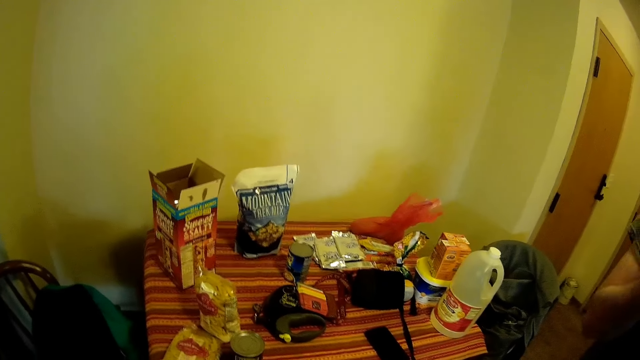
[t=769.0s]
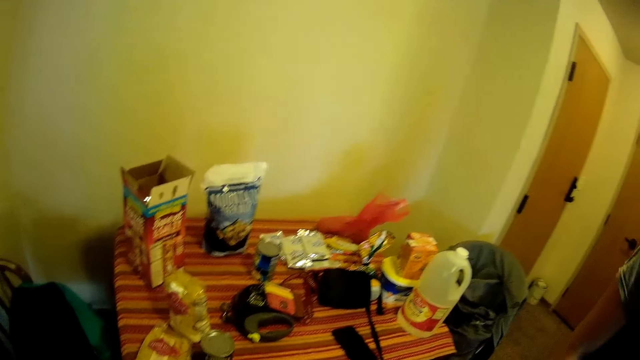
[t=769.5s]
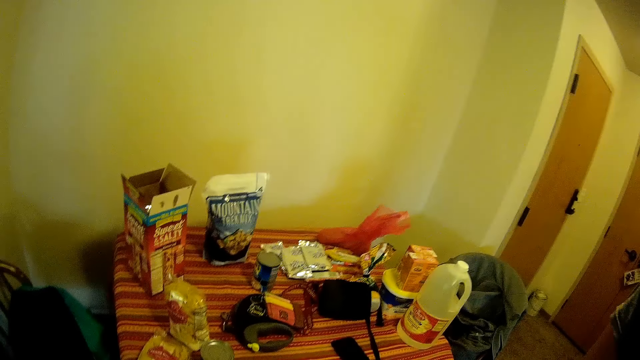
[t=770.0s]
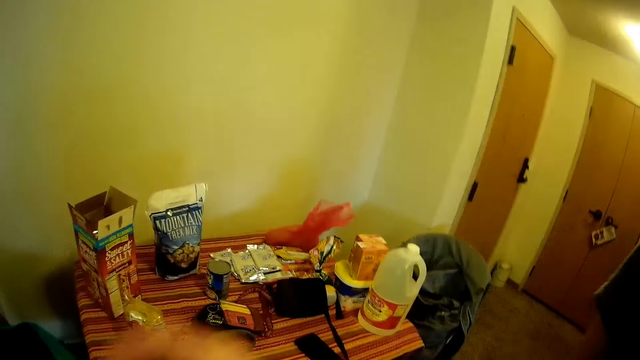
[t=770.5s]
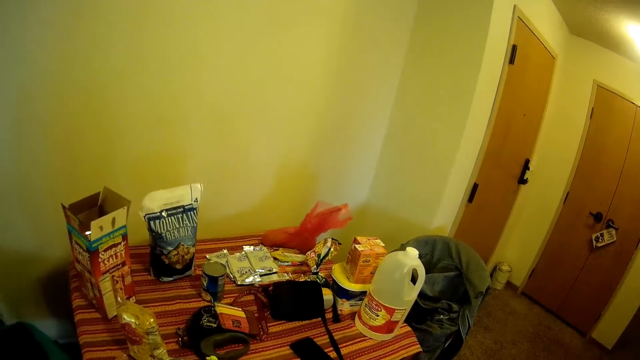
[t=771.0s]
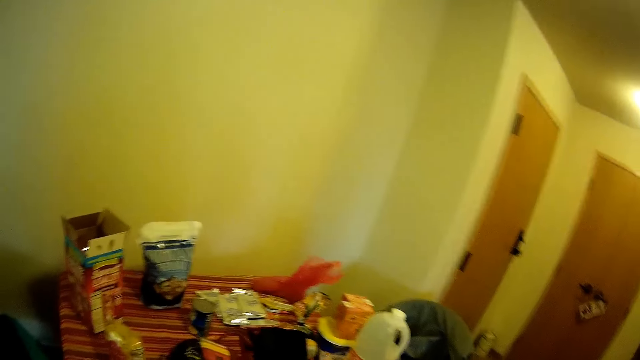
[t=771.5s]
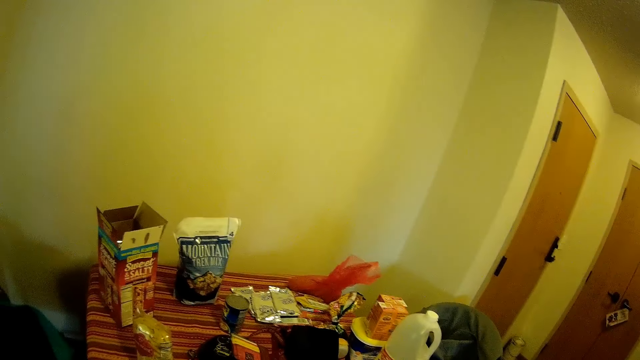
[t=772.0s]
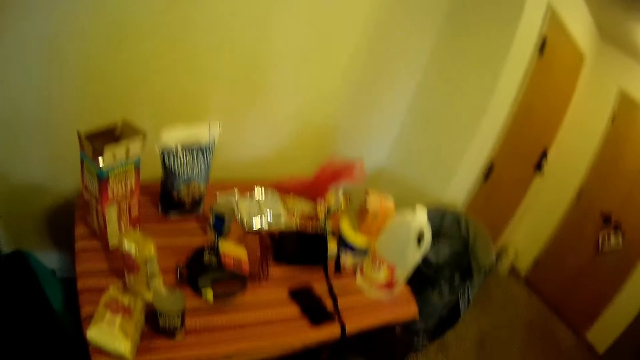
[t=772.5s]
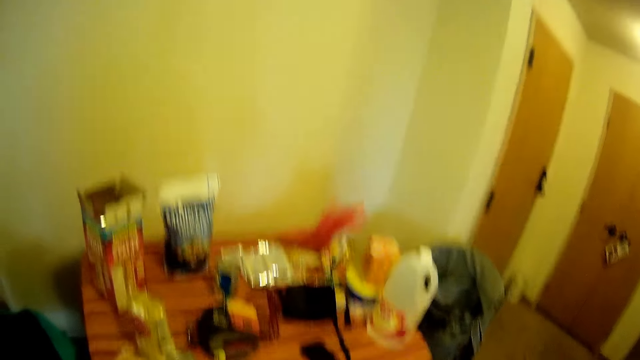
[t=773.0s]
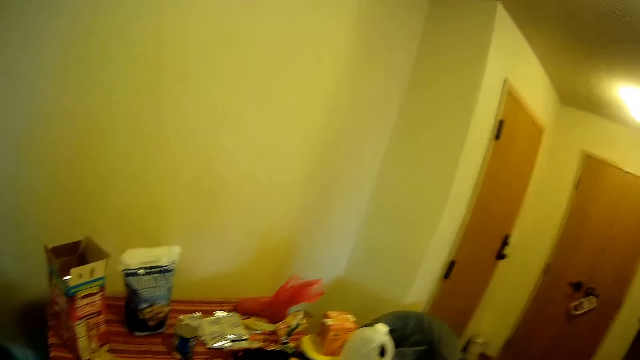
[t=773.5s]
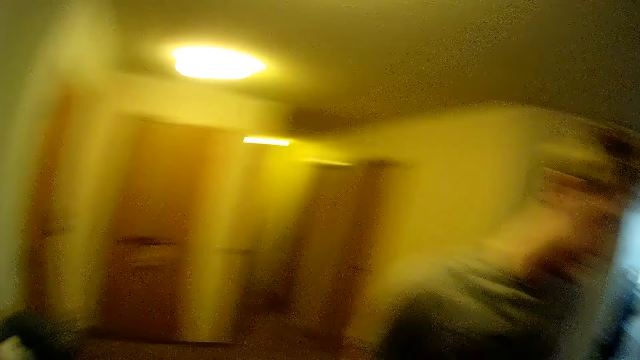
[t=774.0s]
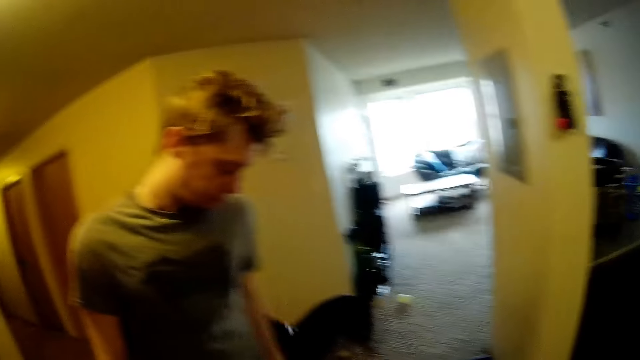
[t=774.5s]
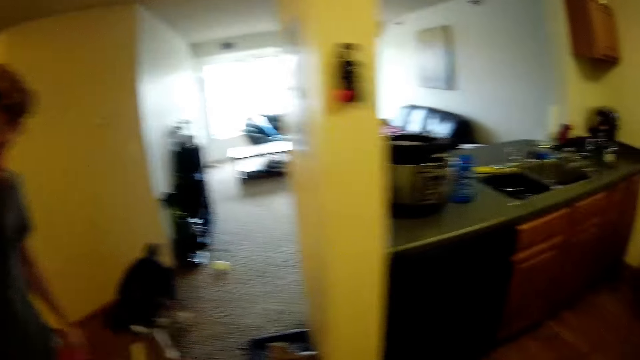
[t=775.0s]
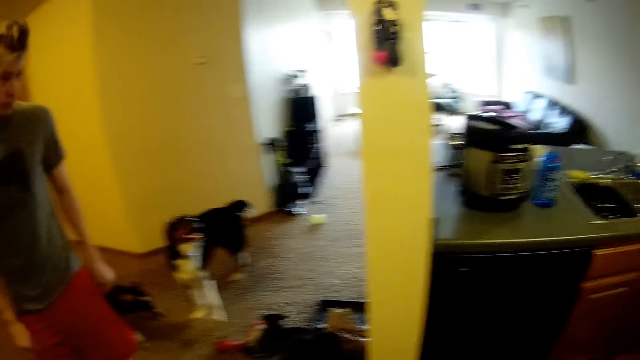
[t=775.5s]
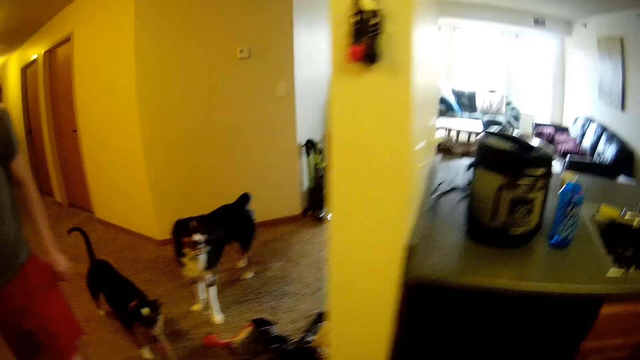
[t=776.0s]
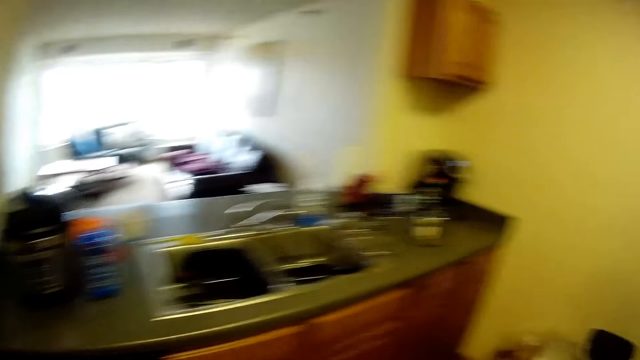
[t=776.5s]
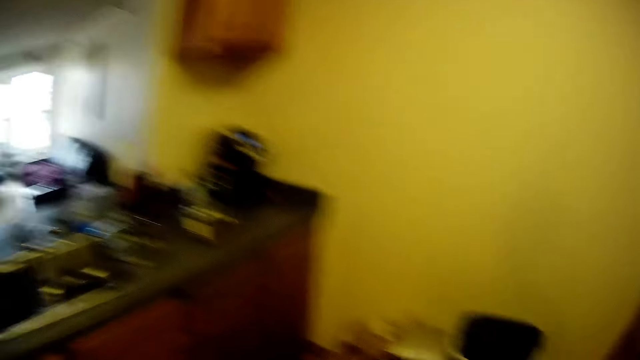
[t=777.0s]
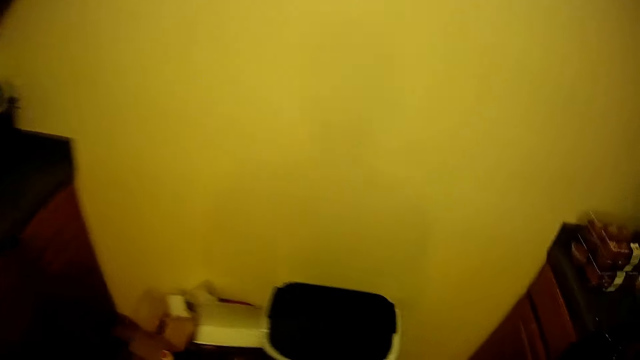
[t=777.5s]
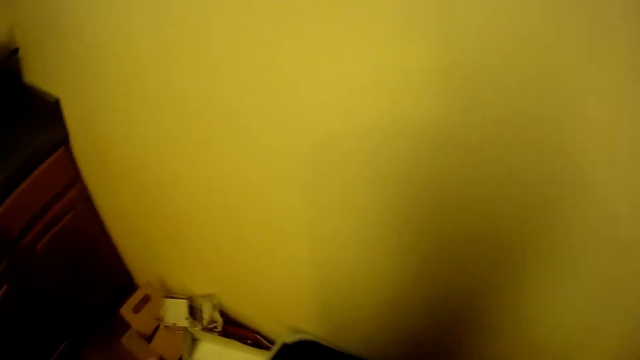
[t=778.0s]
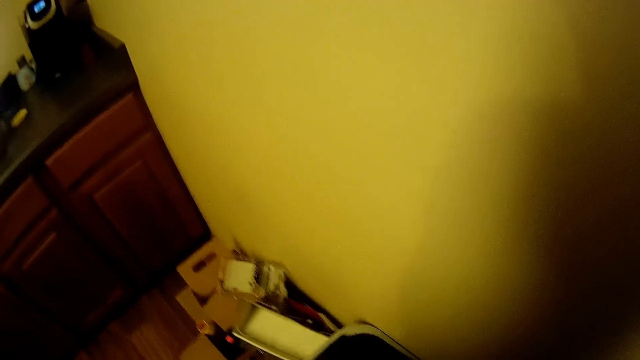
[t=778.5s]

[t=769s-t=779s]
The camera wearer walks around the room.

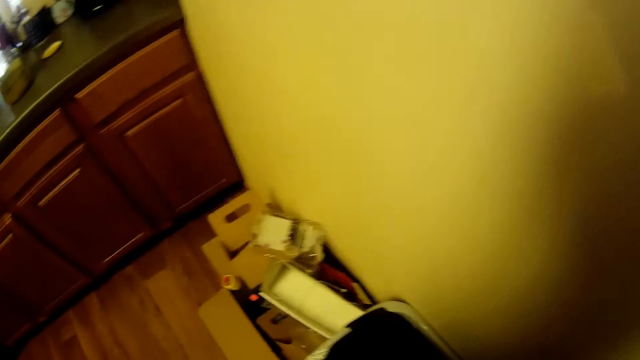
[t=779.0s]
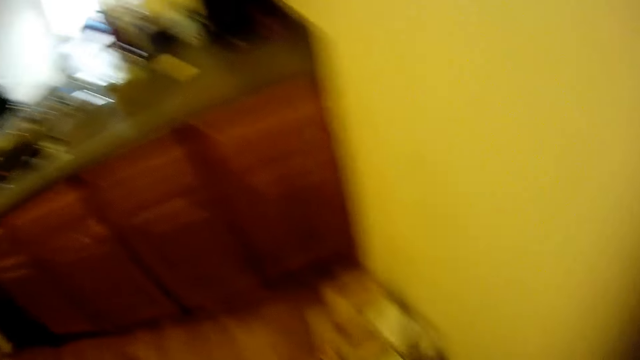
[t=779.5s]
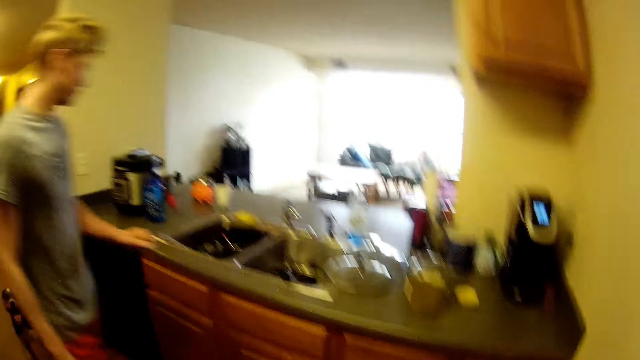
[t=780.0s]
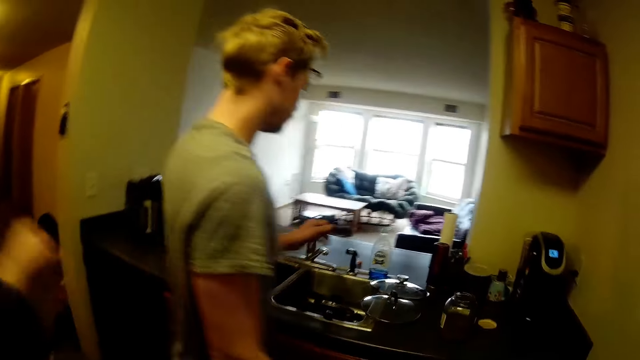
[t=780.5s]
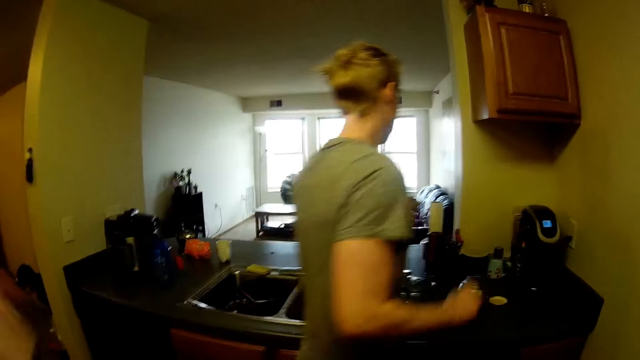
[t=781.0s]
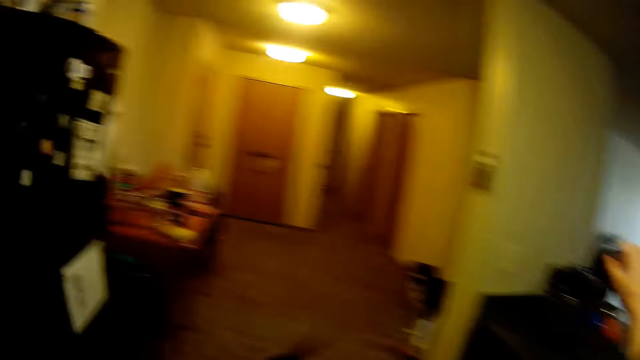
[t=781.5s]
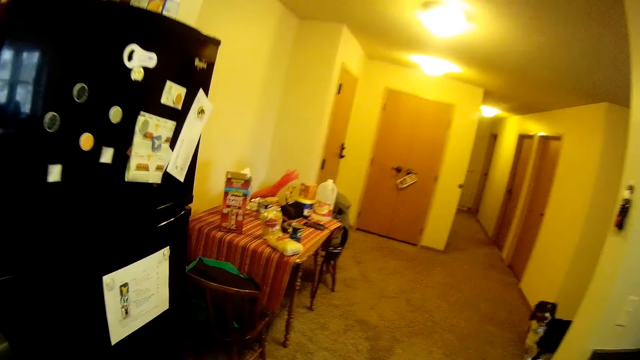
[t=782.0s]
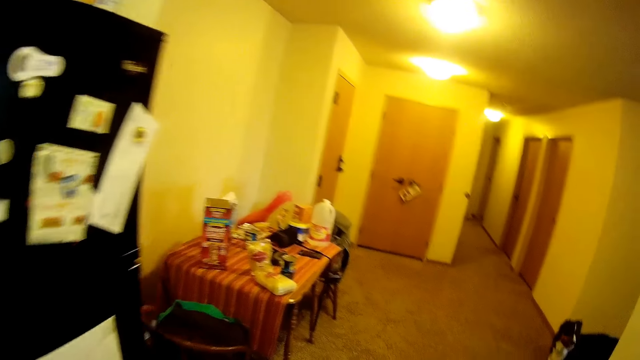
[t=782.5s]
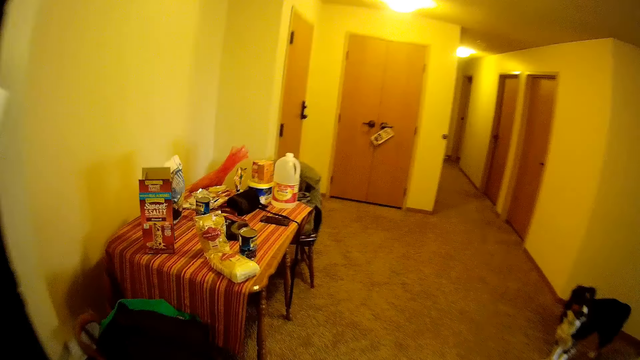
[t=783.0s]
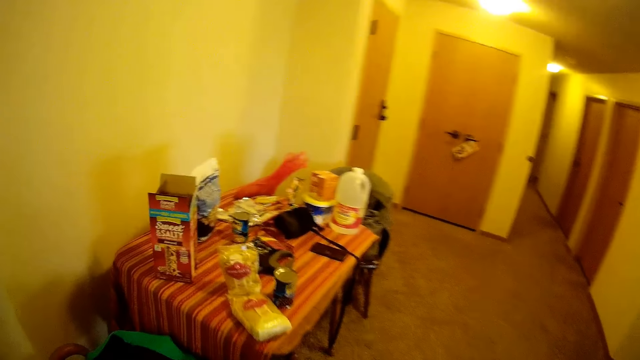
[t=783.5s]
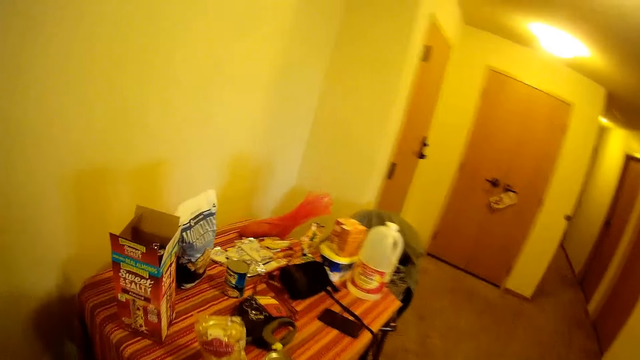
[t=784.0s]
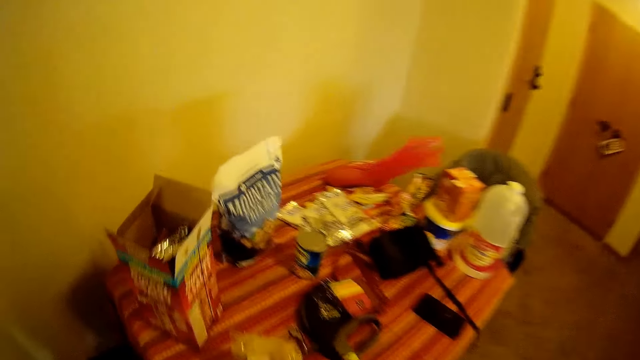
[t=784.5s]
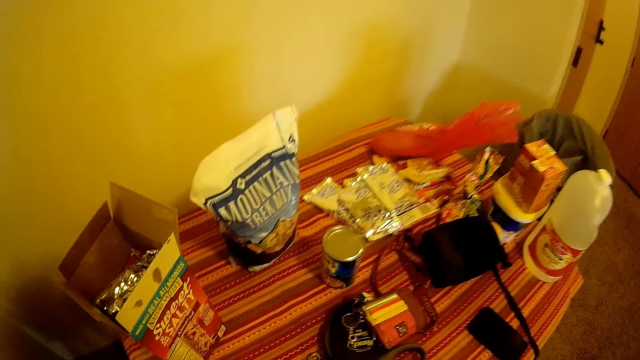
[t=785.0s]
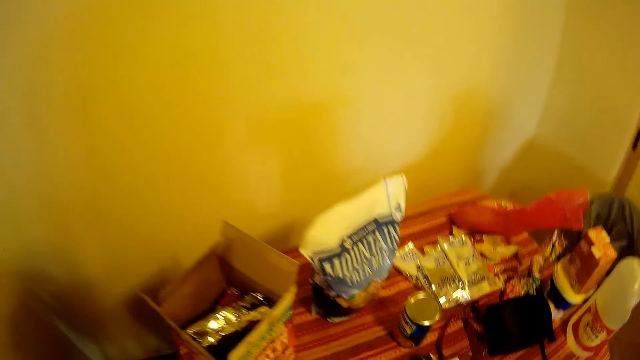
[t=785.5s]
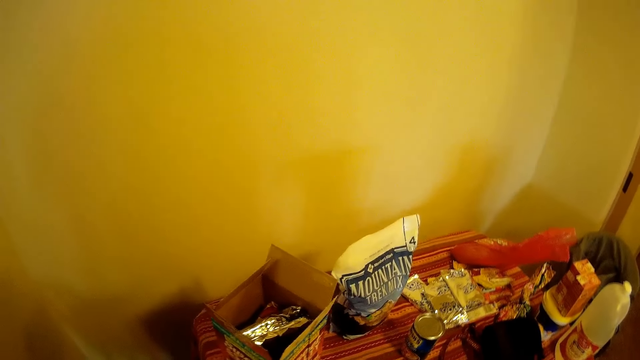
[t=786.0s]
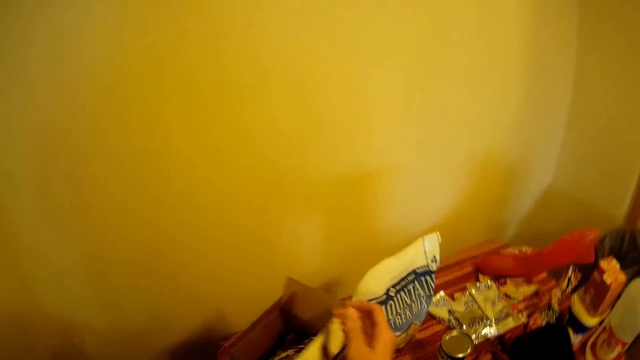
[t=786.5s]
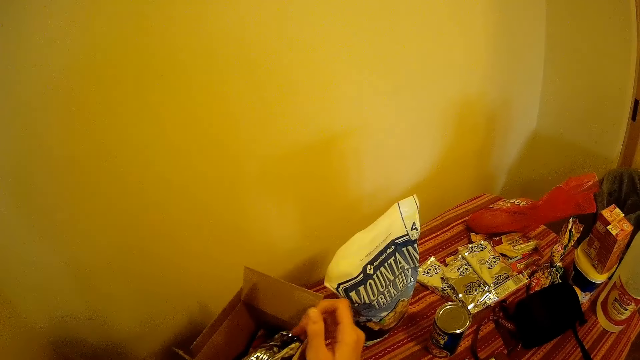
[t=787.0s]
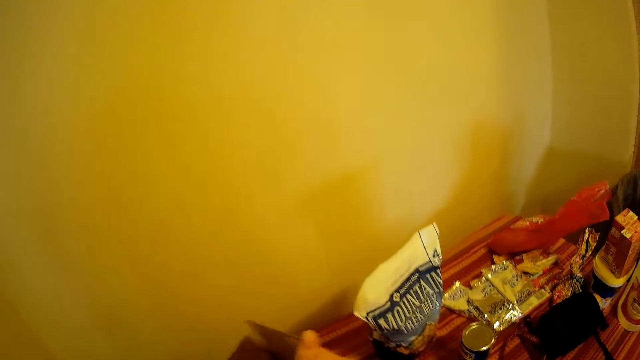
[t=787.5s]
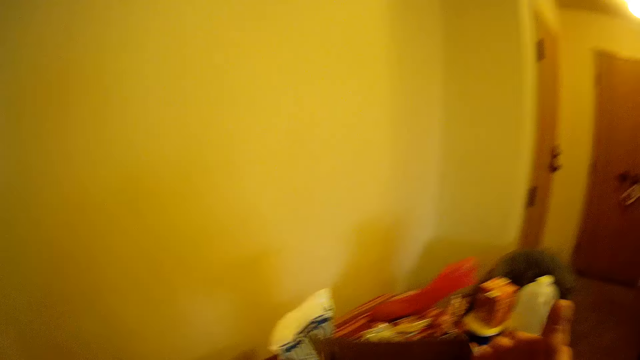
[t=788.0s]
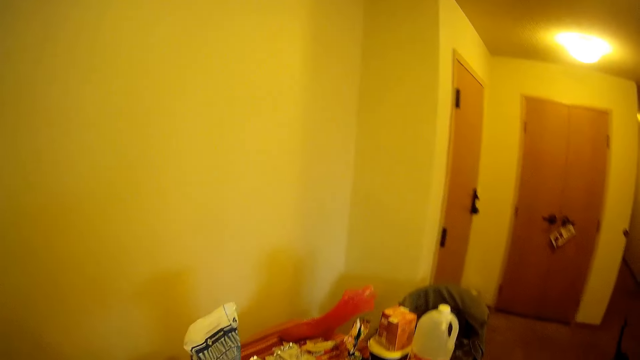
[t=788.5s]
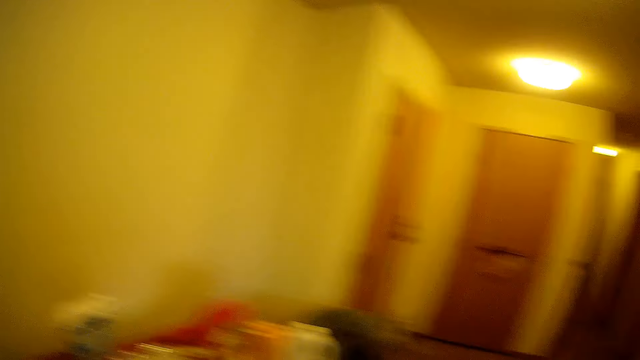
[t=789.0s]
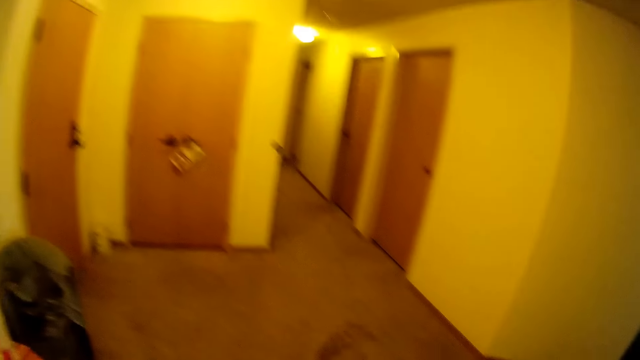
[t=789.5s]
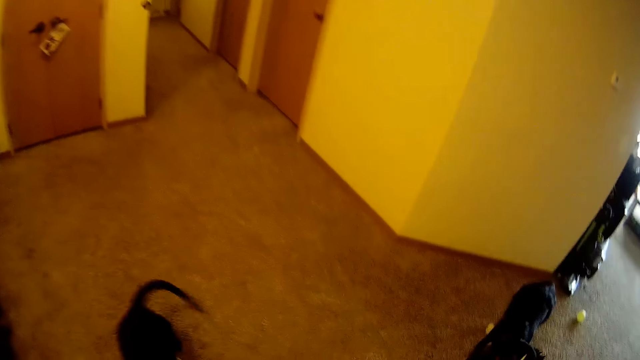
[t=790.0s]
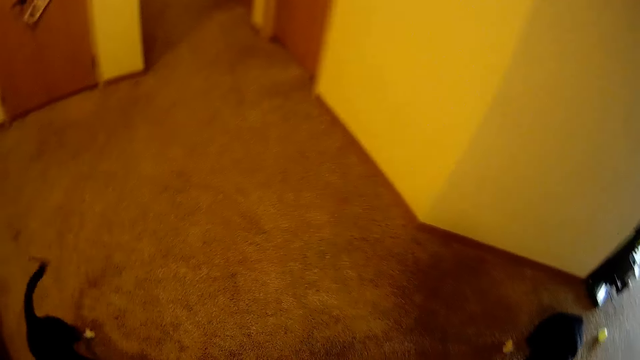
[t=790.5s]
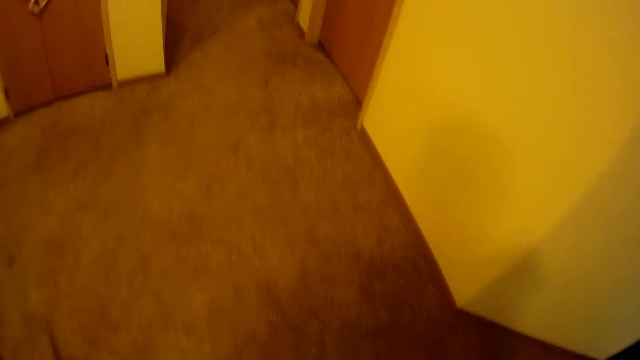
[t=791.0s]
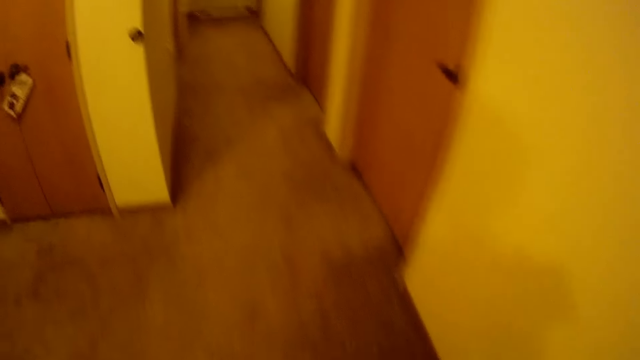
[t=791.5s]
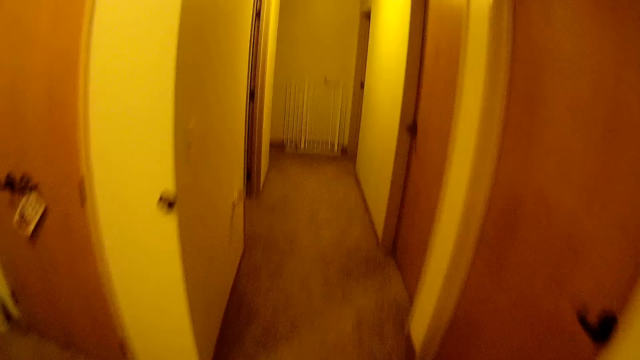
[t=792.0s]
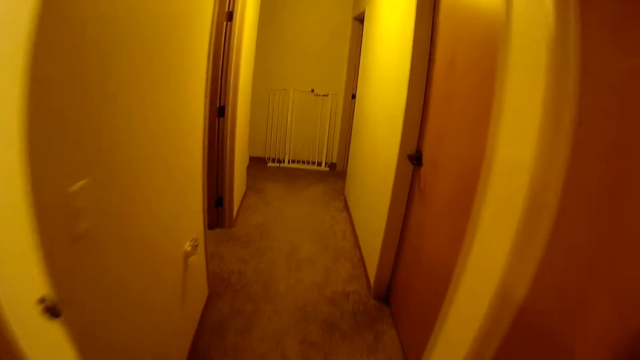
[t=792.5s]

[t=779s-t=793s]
The camera wearer disposes the plastic bag into a dust bin. A flatmate walks into the kitchen. The flatmate reaches for a kitchen roll on the kitchen counter. The camera wearer walks around the room. They pick up the packs of pasta on the table. They pick up the box of cereal bars from the table. They walk towards another room.
